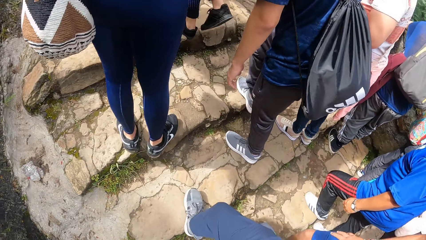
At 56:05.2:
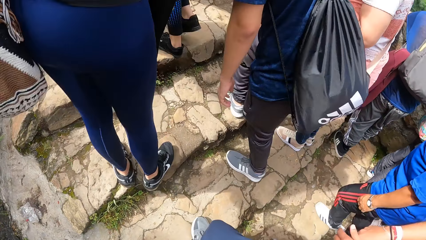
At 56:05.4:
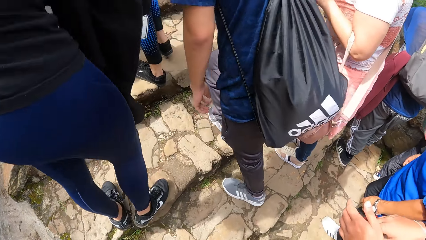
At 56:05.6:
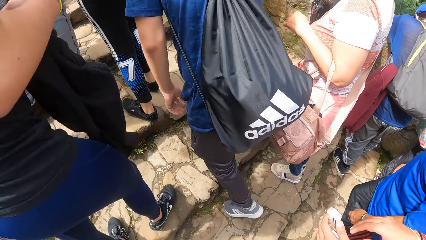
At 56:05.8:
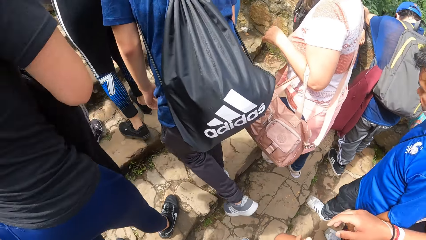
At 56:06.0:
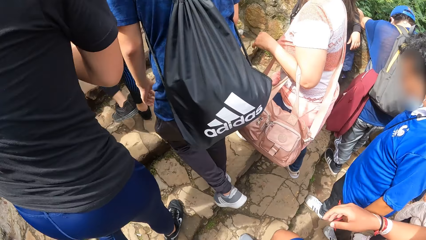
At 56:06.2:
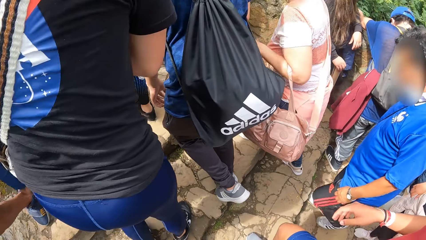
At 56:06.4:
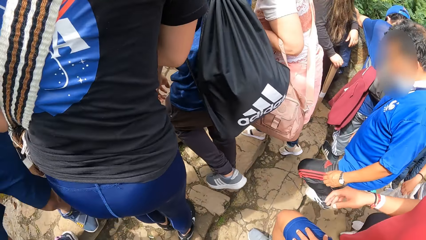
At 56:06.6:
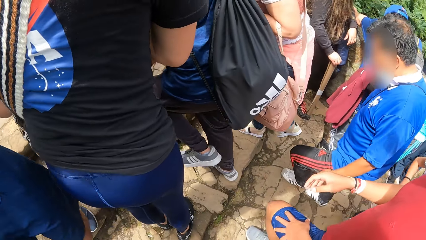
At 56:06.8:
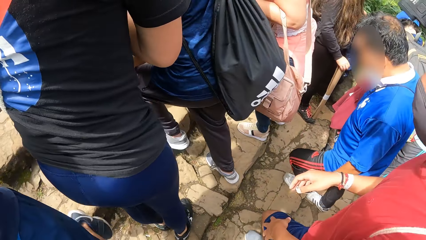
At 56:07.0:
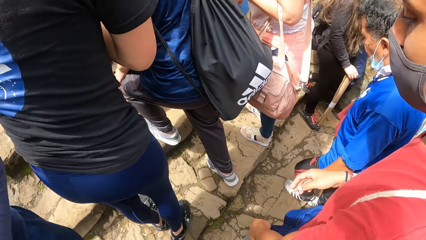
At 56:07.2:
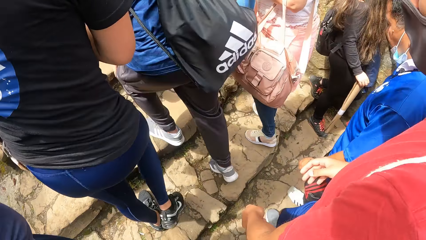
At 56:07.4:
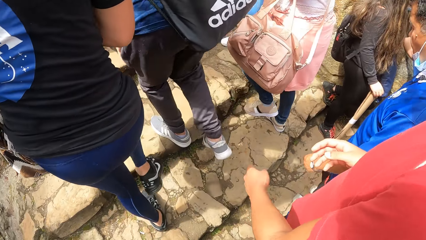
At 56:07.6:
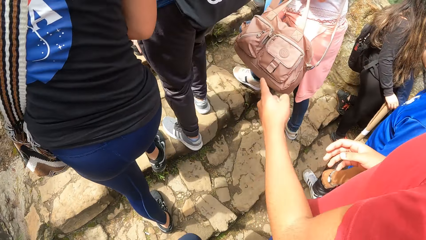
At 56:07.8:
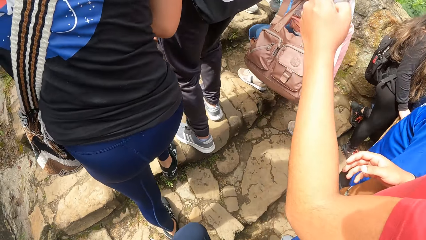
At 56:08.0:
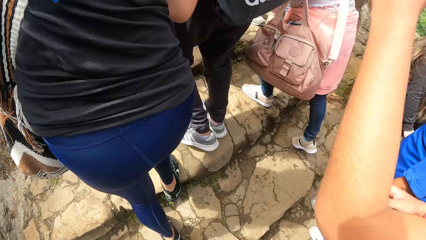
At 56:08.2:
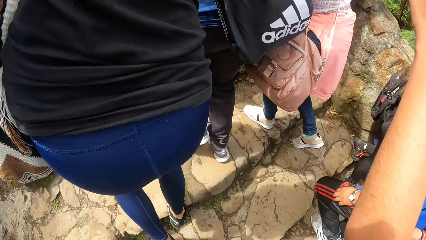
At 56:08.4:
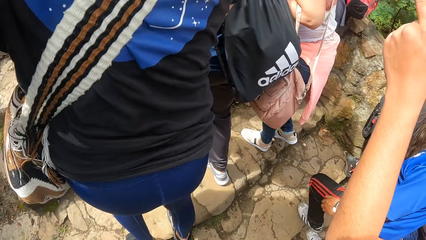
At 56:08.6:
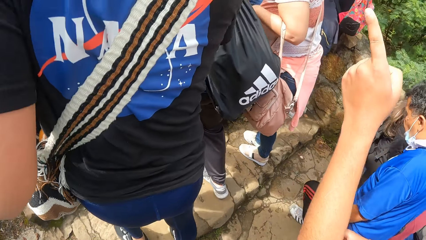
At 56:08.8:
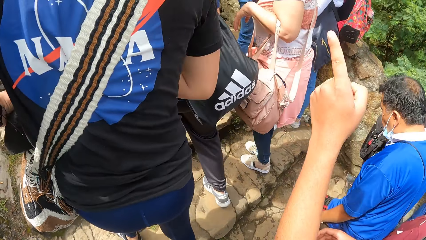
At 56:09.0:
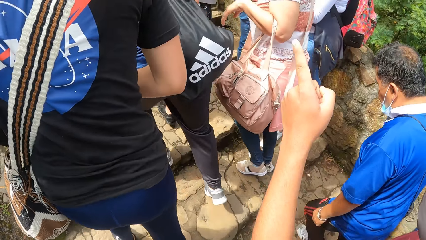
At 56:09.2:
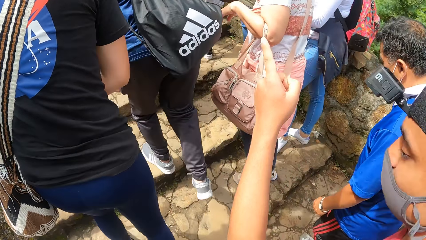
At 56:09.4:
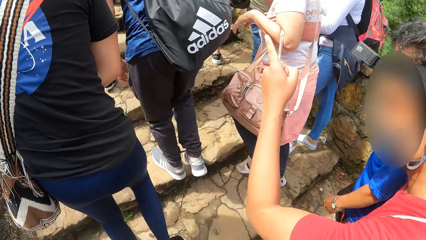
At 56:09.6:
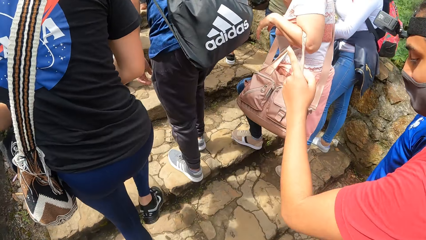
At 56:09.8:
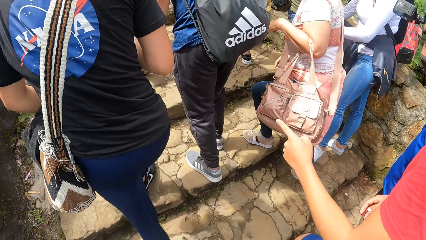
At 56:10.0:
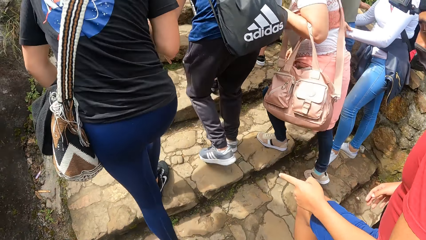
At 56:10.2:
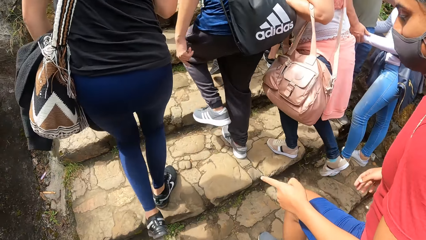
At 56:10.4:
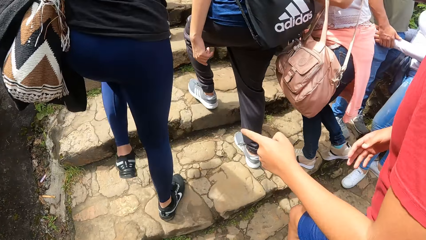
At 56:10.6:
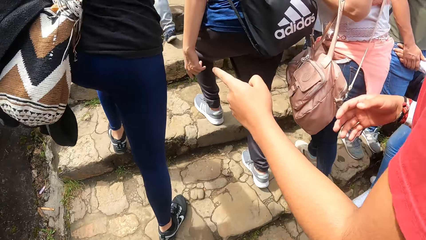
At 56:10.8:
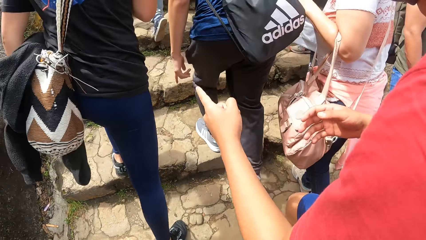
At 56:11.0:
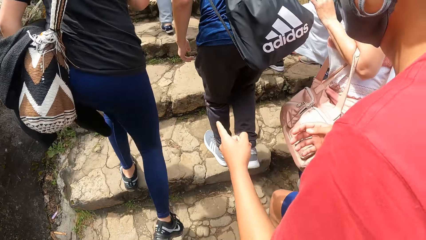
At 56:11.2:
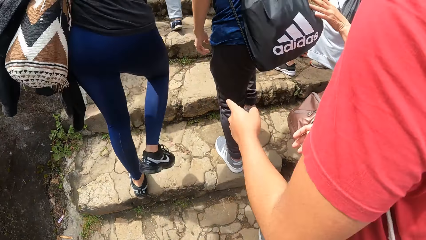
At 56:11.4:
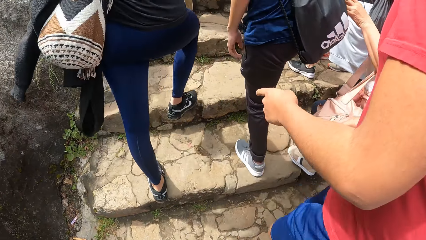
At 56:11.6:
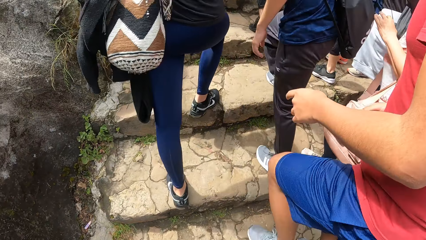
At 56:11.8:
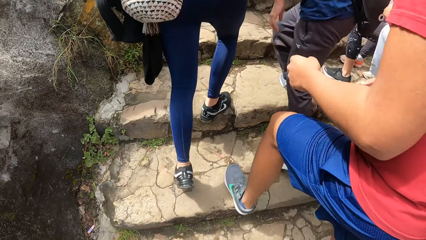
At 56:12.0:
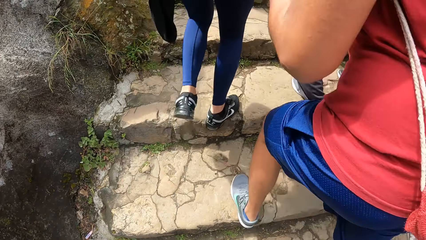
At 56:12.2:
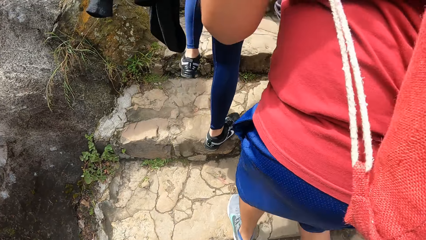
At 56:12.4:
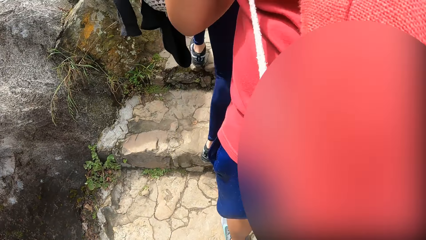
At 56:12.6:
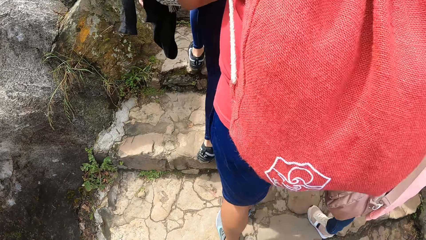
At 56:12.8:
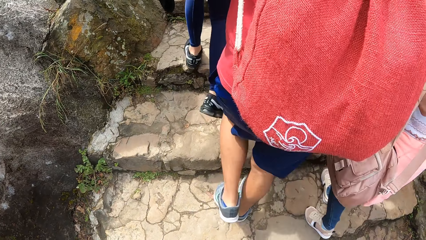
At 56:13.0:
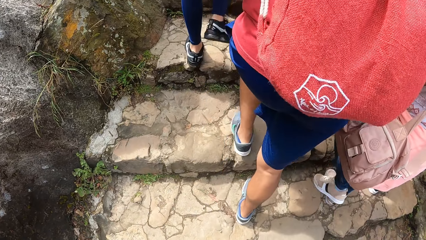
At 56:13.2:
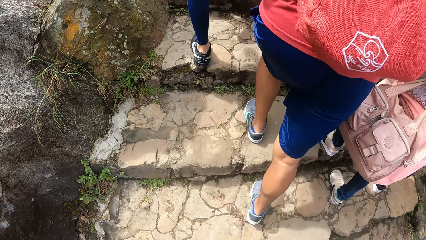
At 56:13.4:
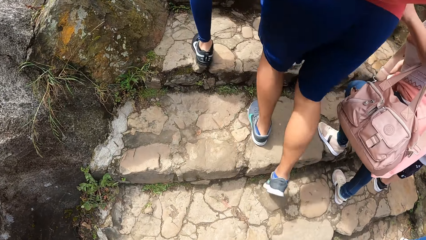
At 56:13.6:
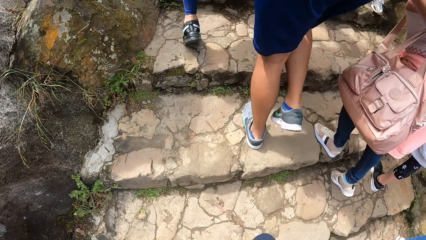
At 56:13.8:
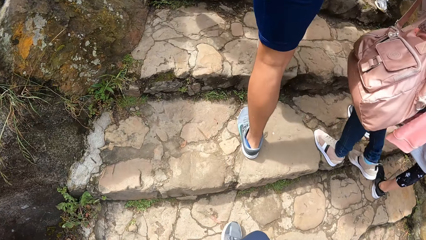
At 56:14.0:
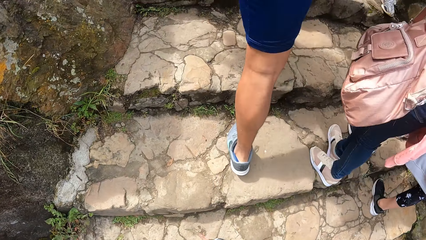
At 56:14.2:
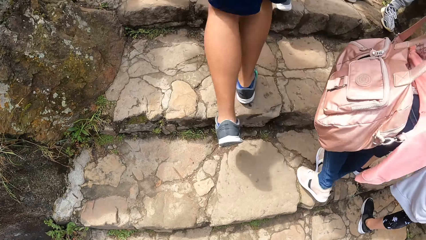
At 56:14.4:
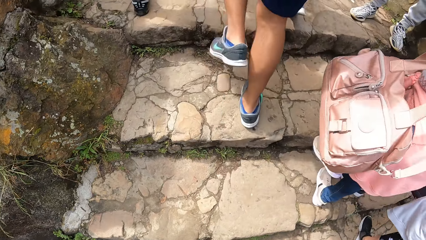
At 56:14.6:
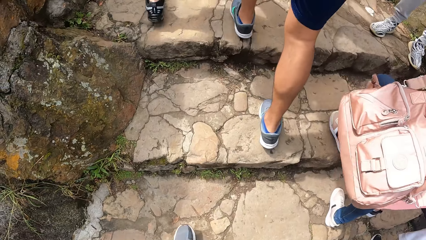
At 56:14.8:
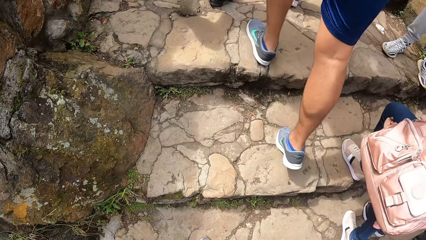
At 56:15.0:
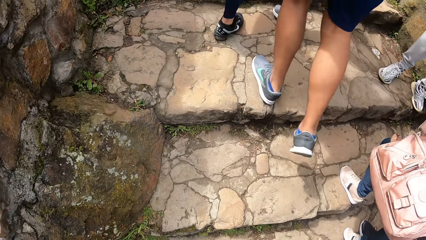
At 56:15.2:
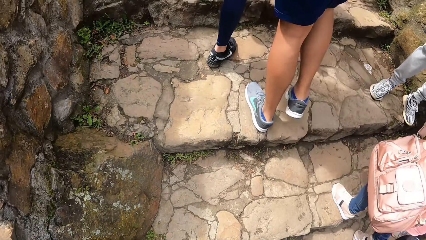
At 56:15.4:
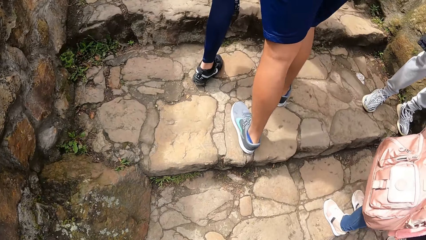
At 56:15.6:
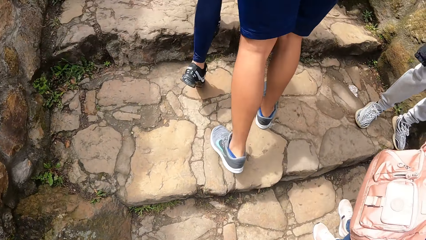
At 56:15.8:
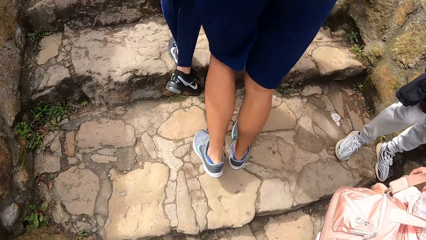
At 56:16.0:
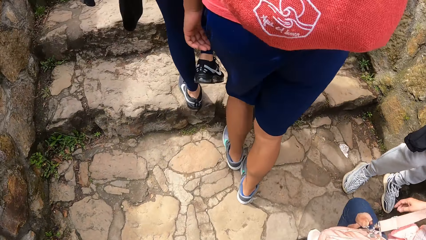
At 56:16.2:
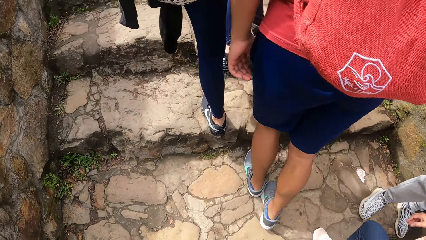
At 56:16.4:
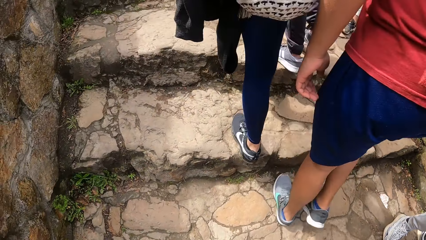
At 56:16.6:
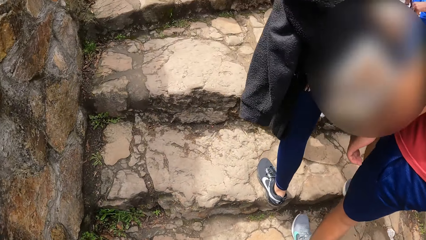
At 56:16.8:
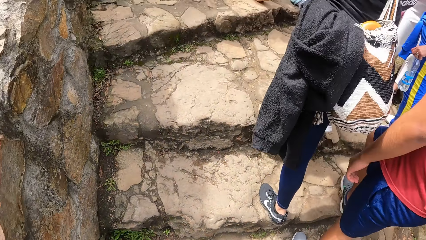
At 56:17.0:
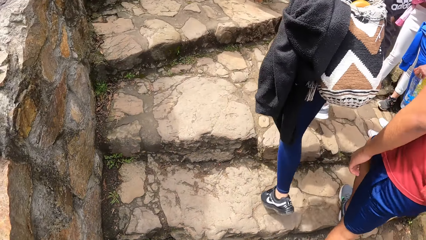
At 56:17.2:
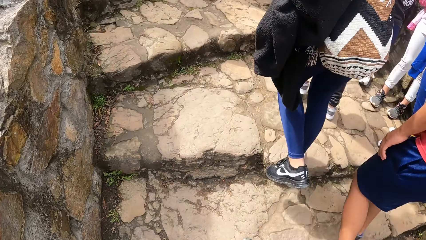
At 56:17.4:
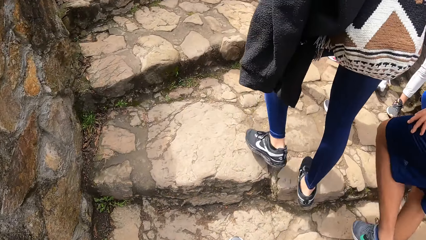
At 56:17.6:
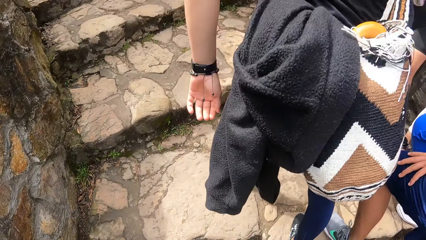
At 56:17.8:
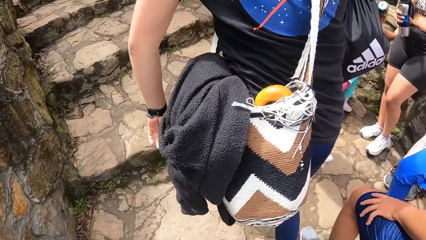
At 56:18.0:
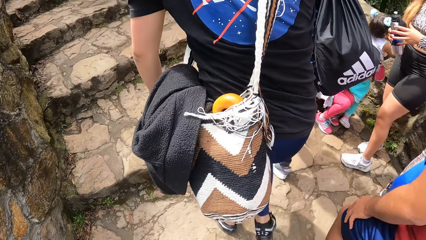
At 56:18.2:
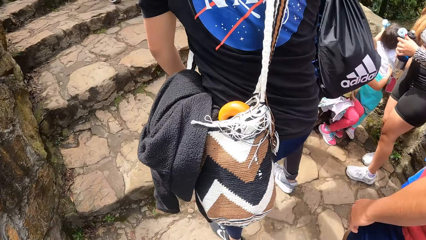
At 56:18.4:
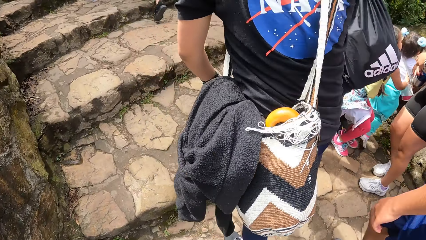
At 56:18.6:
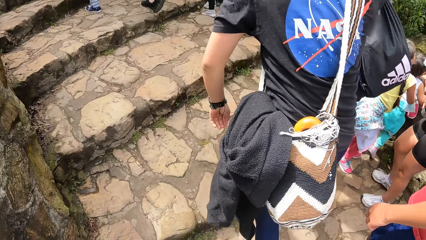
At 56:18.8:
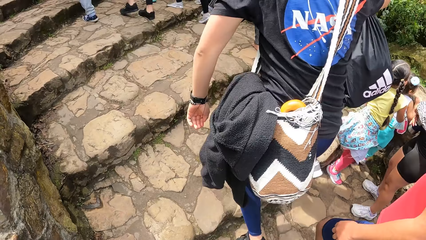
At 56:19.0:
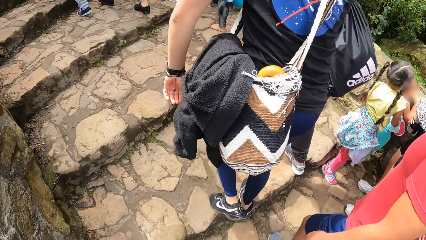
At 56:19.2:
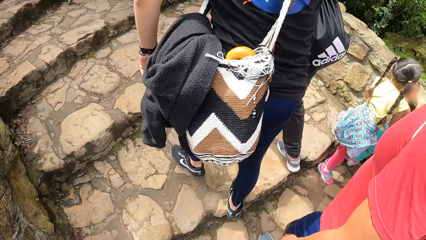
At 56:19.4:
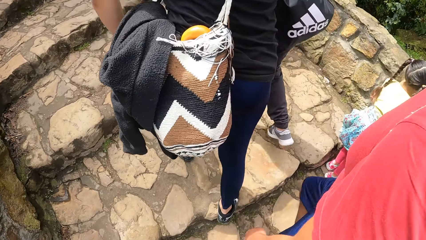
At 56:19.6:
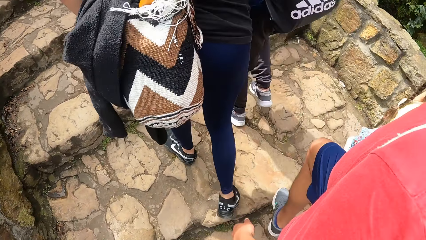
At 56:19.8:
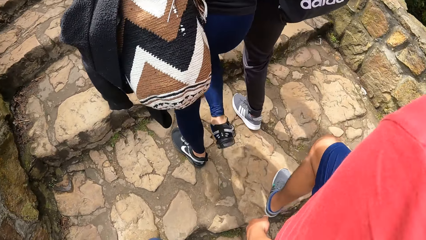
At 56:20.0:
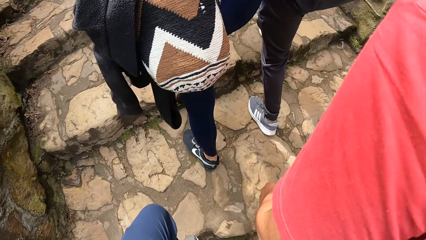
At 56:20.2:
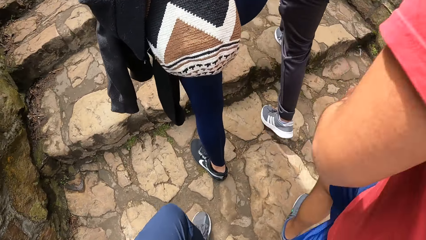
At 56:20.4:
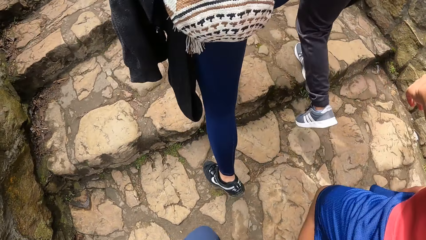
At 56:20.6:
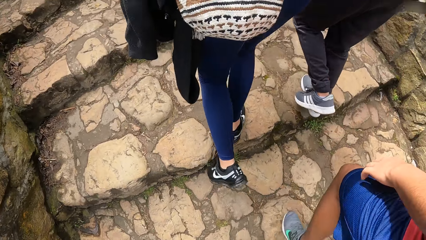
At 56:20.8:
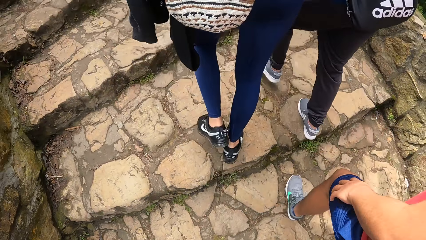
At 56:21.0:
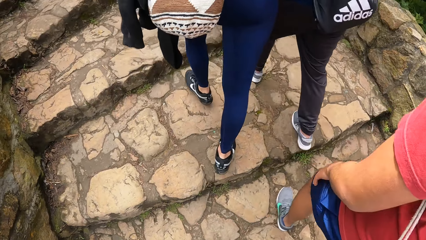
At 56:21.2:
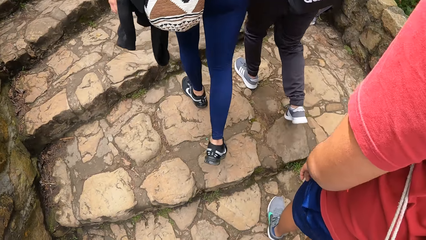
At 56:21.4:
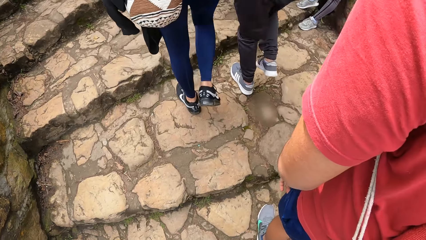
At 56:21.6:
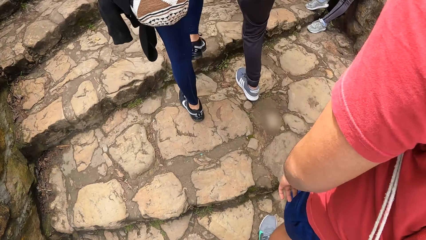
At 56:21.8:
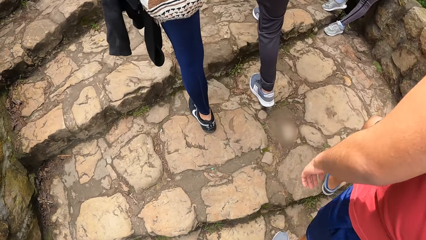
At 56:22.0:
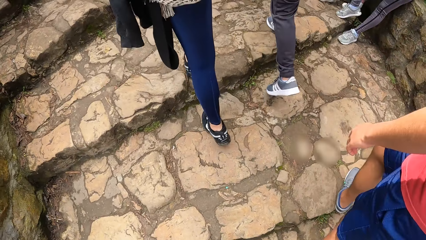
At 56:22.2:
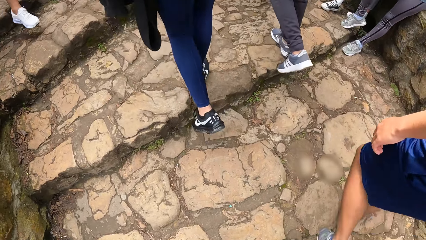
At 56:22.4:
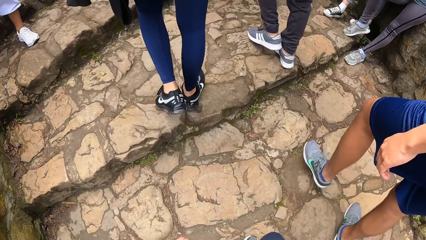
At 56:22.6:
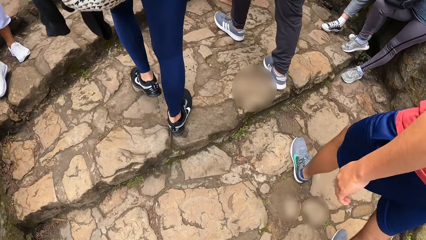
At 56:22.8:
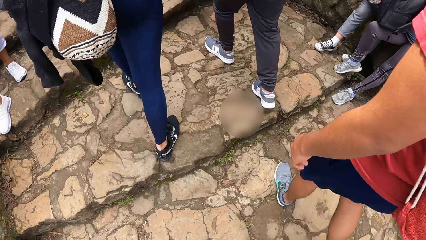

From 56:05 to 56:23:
A man points to another man with his left hand. The first man places his left hand on his left lap. The first man removes his left hand from his left lap. The first man touches his left lap with his left hand.
